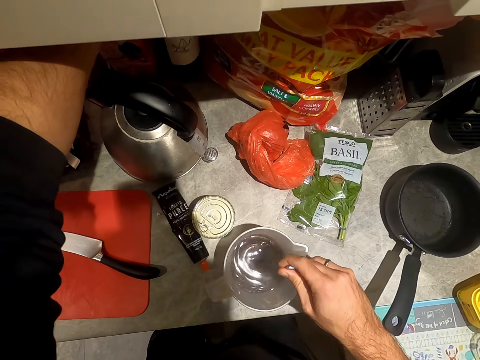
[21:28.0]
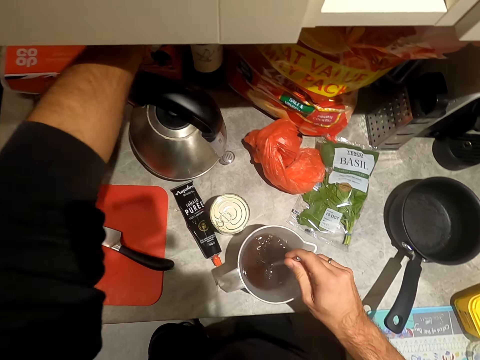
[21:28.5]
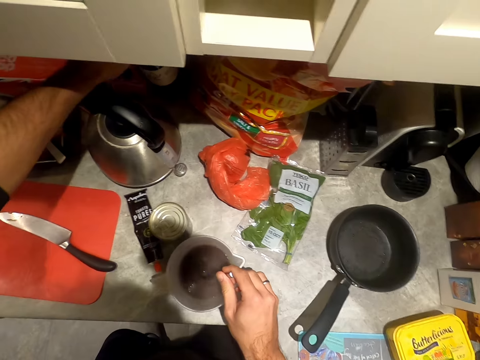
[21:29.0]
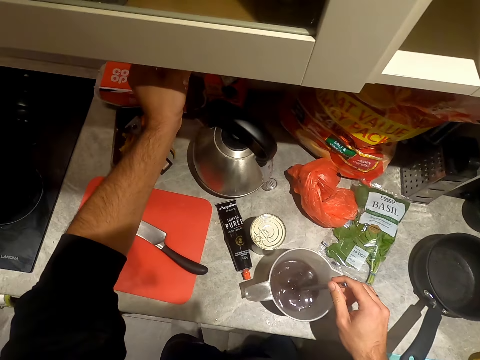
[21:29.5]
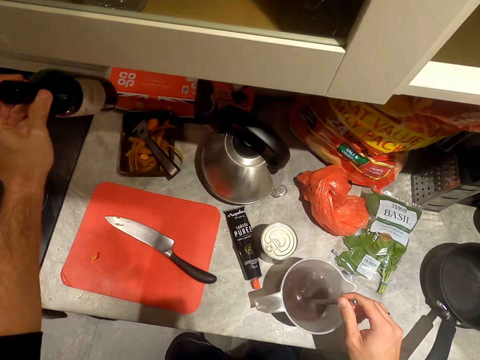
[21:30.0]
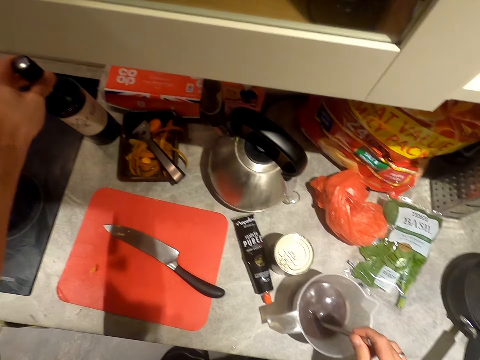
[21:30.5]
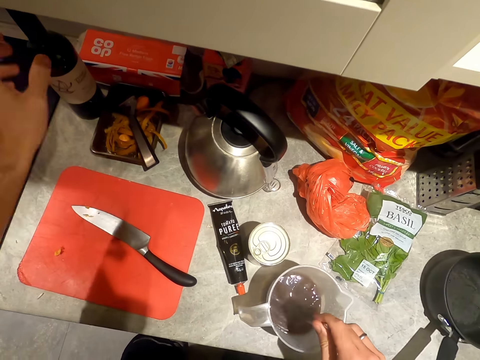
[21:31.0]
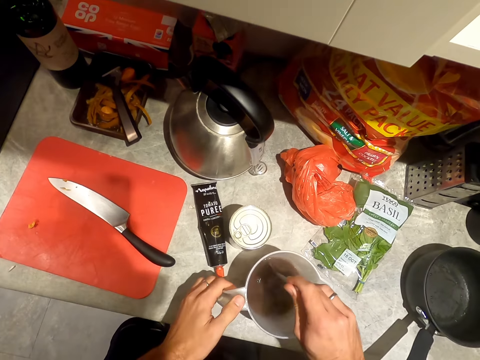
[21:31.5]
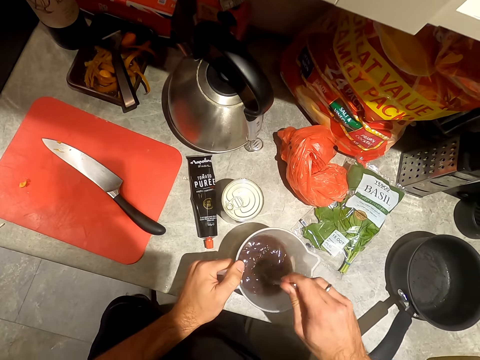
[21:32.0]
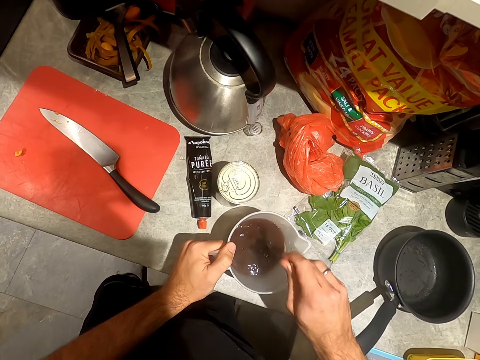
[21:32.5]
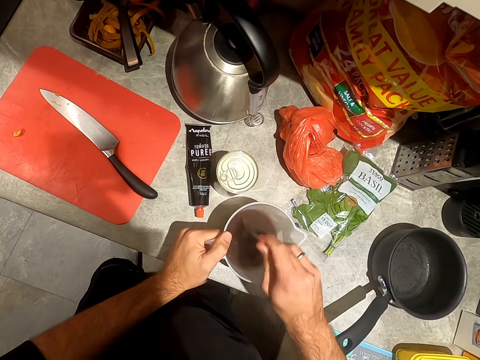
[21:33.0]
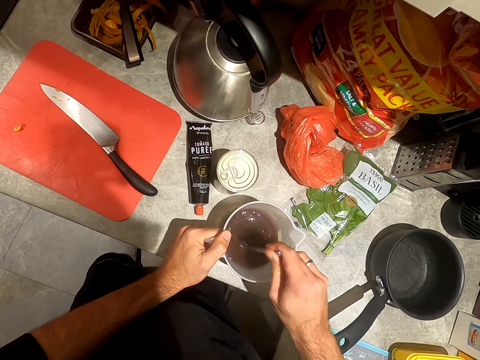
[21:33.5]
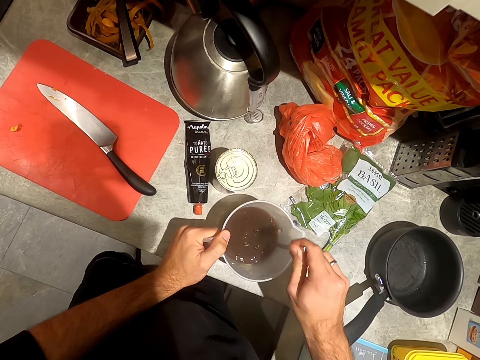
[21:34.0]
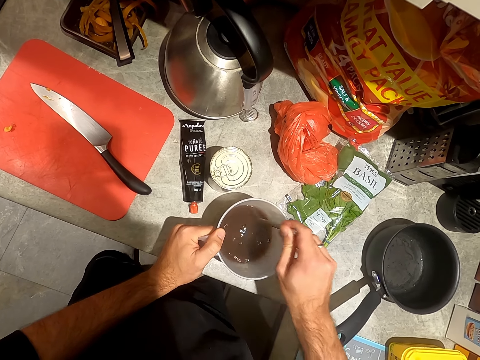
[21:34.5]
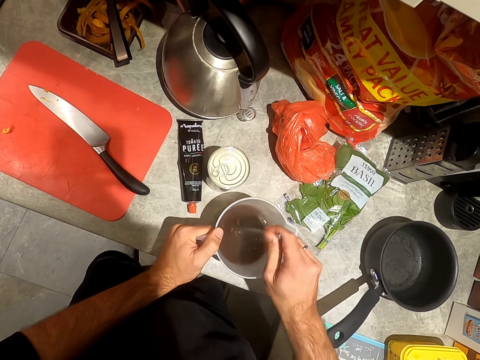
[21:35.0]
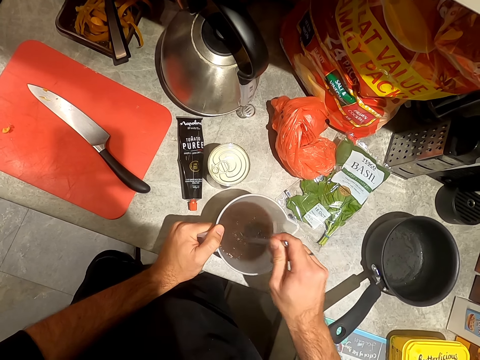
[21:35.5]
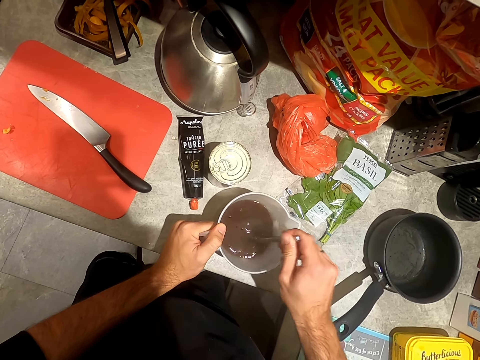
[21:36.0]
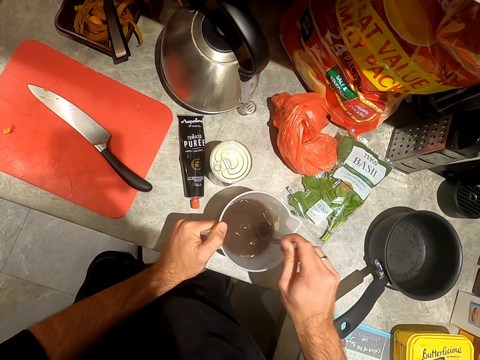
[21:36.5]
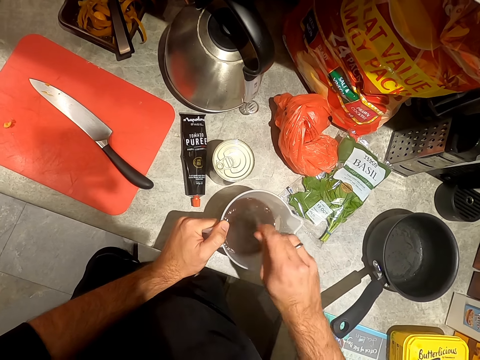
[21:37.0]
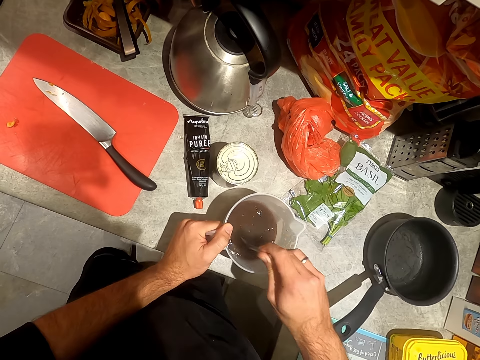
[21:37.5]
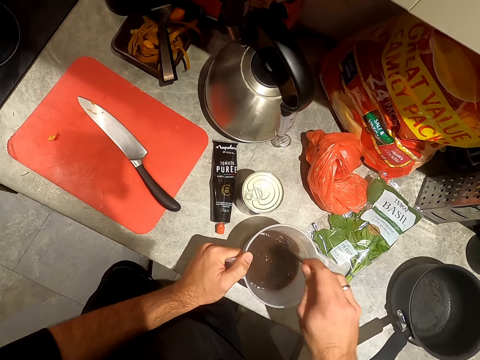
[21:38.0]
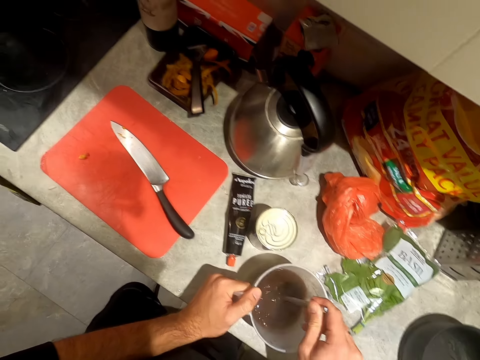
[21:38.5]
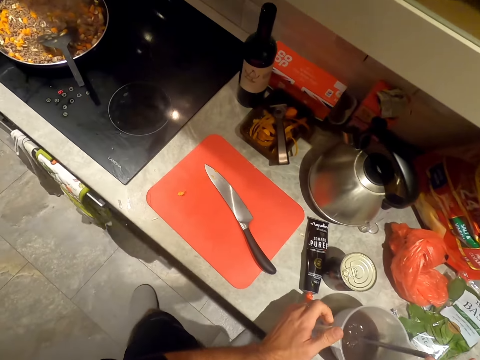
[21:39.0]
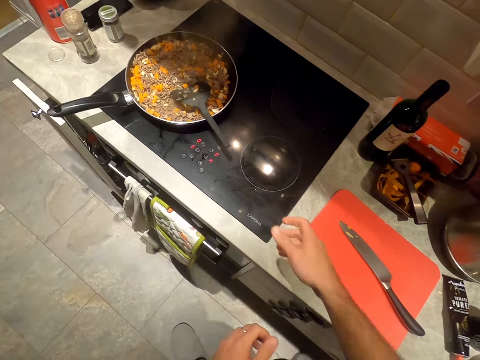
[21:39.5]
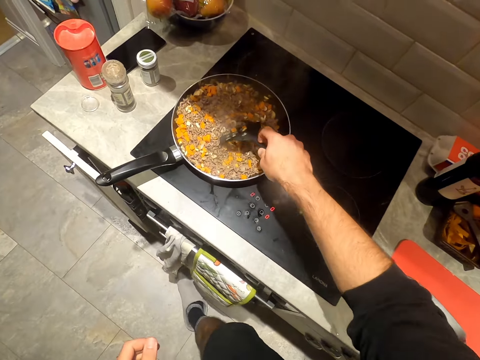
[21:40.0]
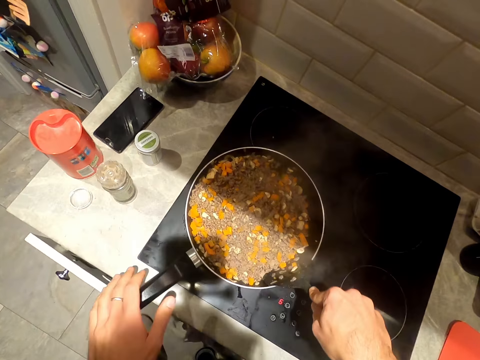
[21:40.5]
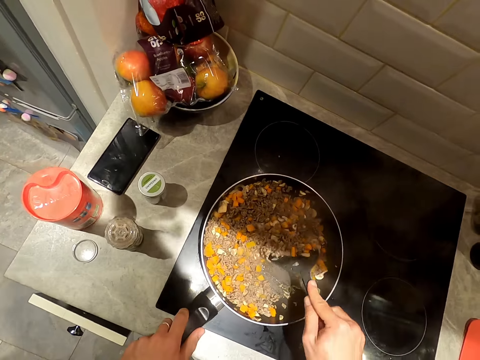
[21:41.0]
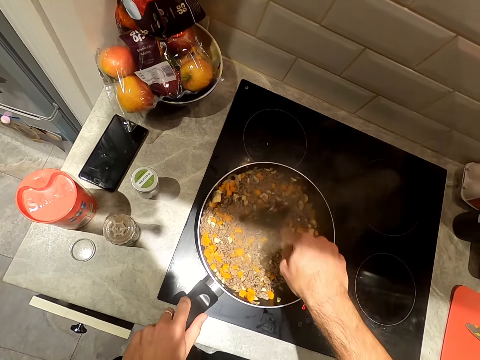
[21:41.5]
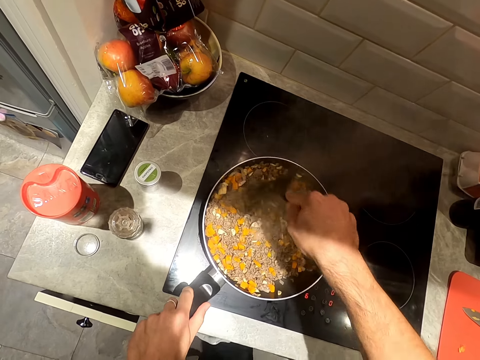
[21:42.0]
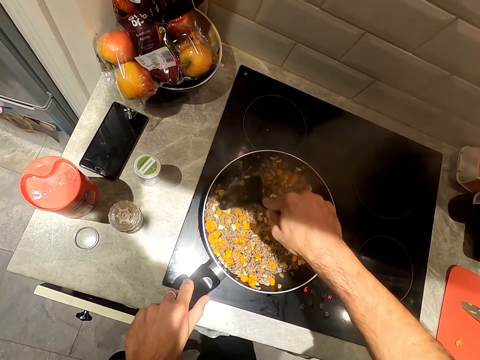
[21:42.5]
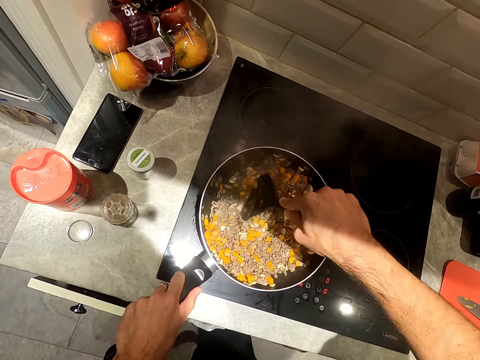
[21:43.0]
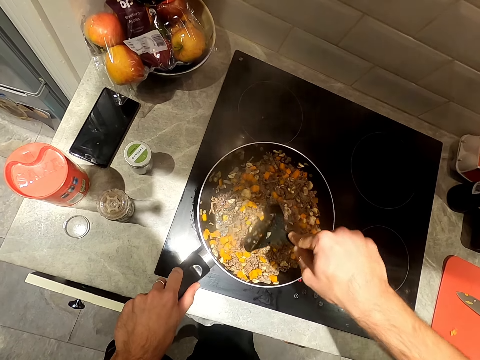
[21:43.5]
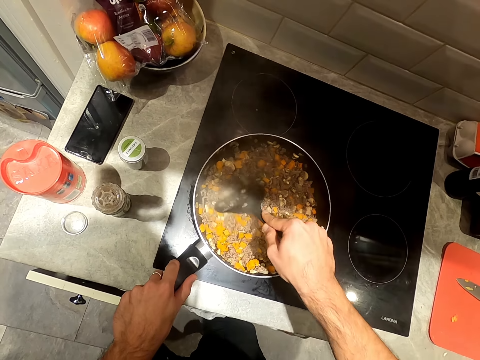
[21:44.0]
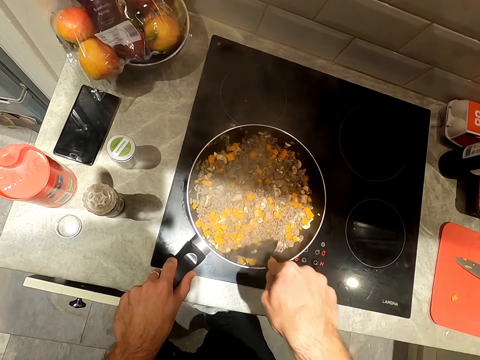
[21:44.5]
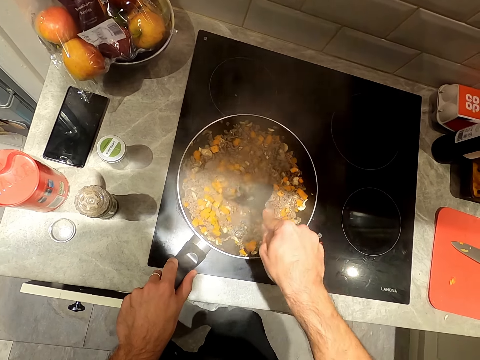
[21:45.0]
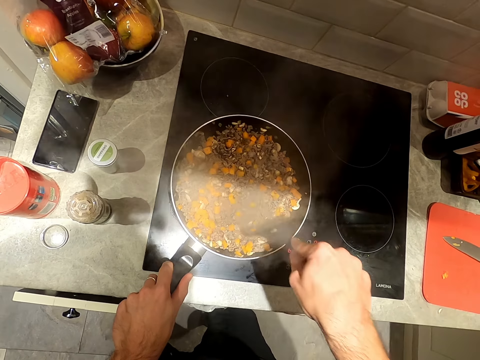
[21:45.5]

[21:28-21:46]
The camera wearer stirs the mixture of water, wine and gravy in the jug with the fork in his right hand. He holds the jug handle with his left hand. He holds the mixing spoon. He stirs the carrots and meats in the pan on the cooker with the spatula in his right hand. He holds the pan handle on the cooker with his left hand.

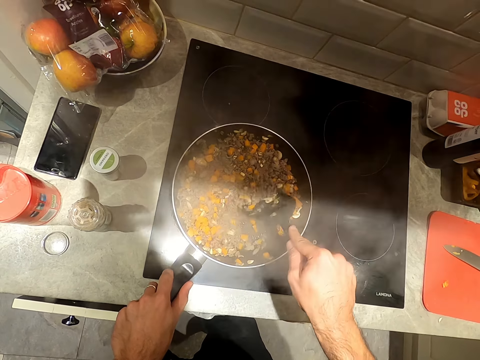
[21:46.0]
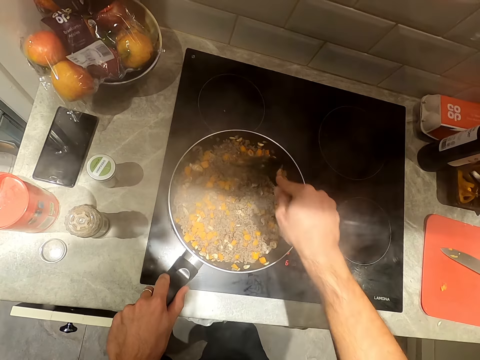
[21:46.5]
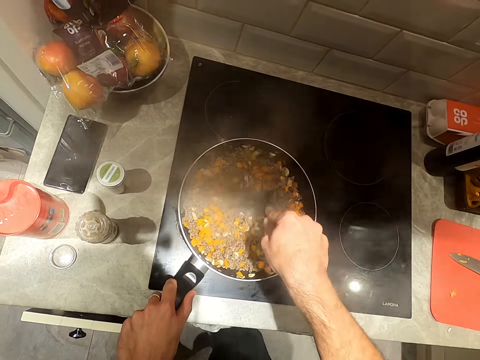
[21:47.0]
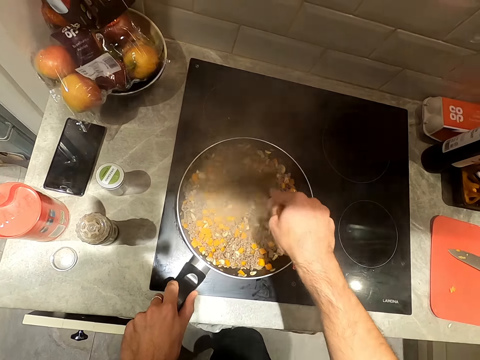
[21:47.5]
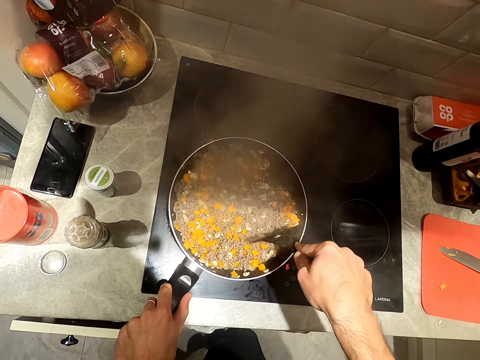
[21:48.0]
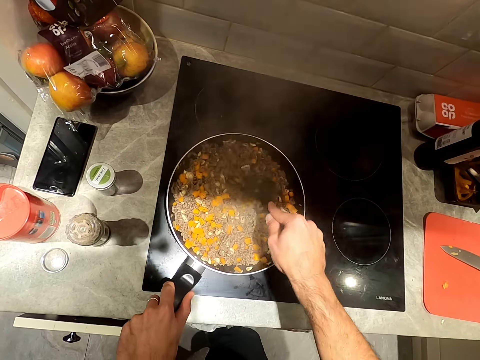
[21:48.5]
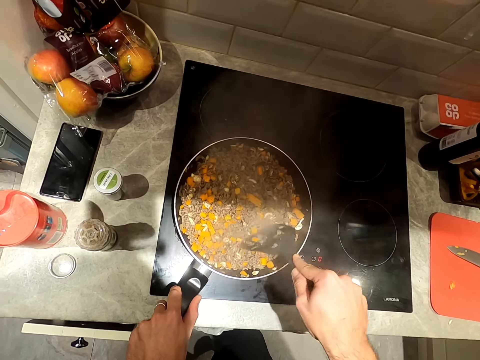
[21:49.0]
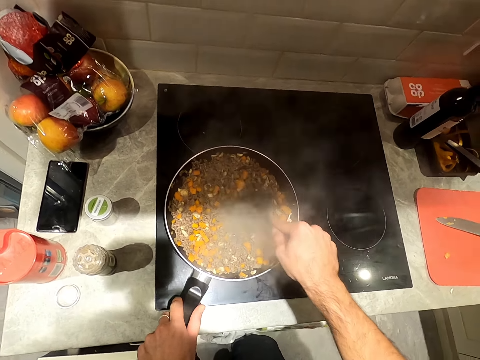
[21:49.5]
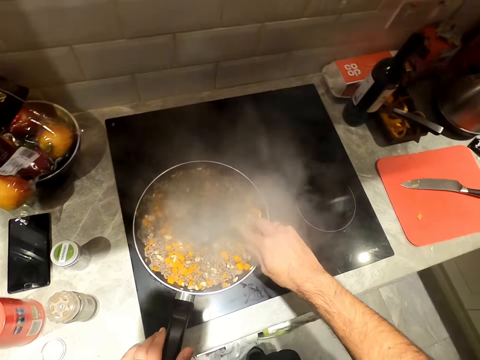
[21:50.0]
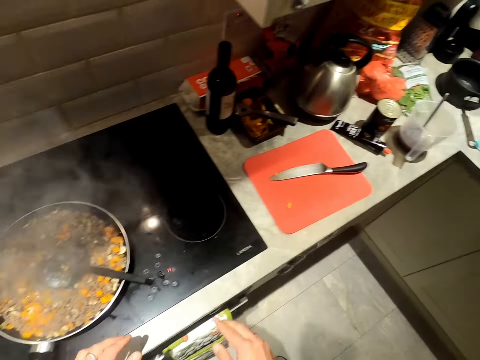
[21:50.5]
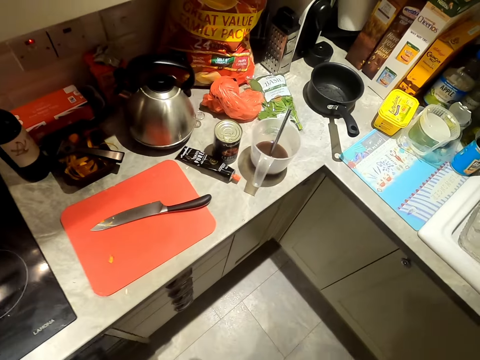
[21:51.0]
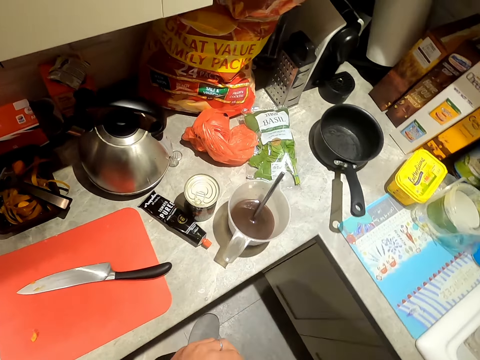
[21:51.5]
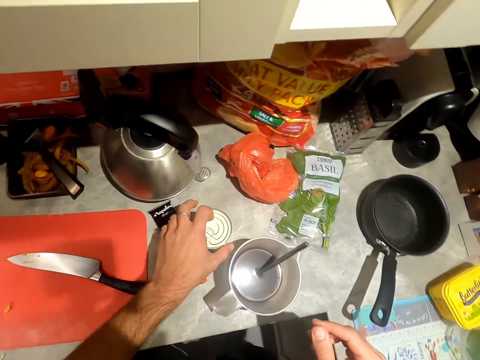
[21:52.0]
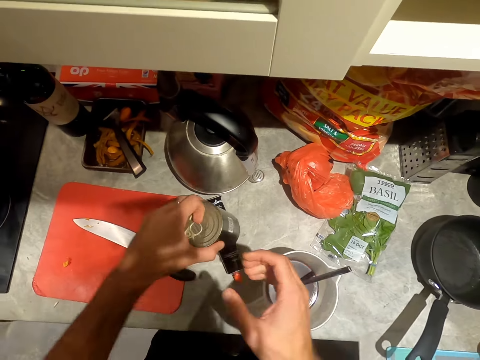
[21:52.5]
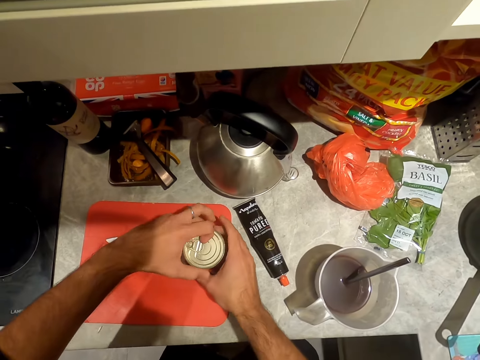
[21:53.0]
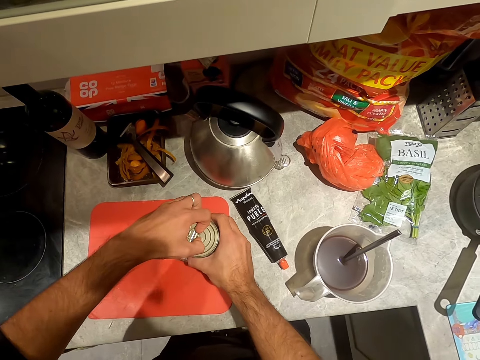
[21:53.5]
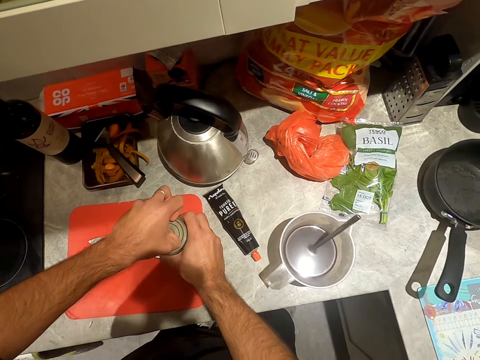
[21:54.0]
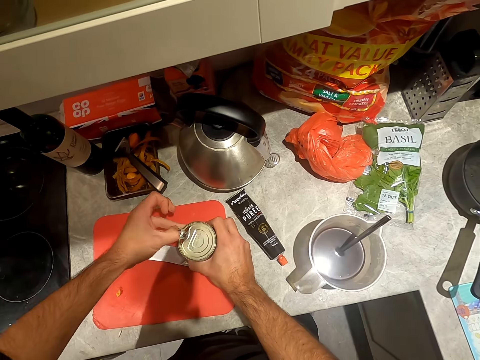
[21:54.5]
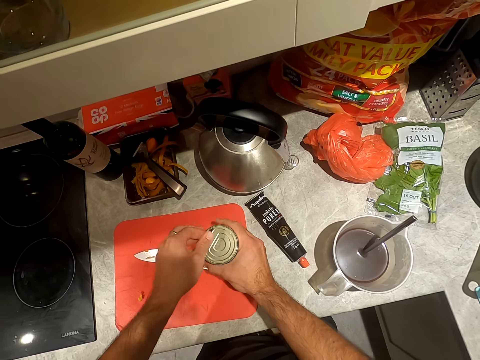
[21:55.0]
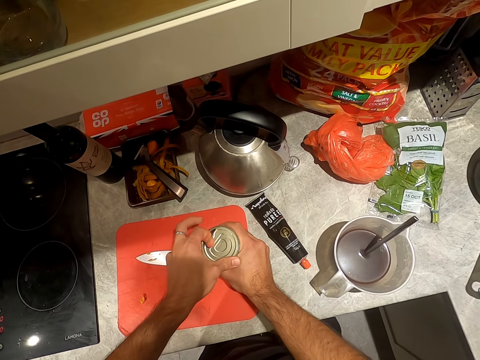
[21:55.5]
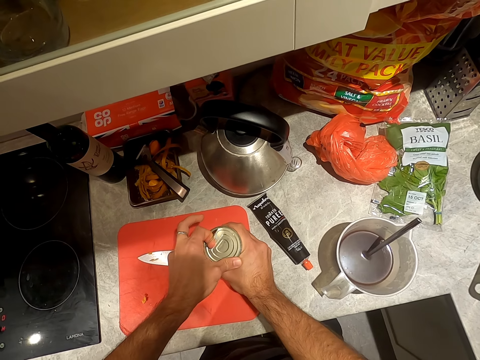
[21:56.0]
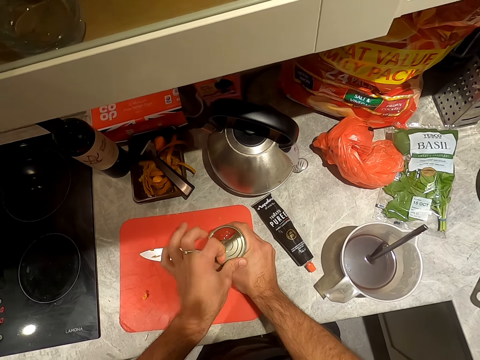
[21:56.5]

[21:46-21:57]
The camera wearer drops the spatula in his right hand in the pan on the cooker. He moves a tin of tomato to the chopping board on the counter with his left hand. He picks up the can. He holds the tin of tomato on the cutting board on the counter with both hands. He opens the tin of tomato in his right hand on the chopping board with his left hand.
